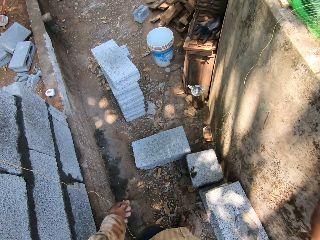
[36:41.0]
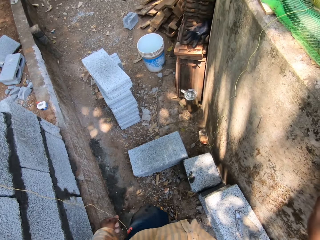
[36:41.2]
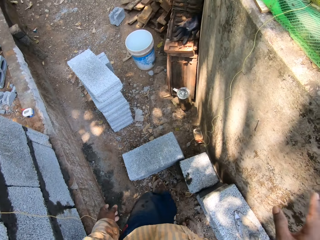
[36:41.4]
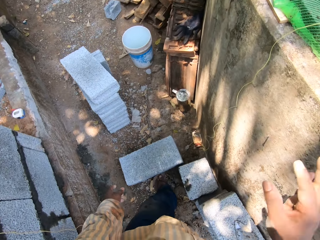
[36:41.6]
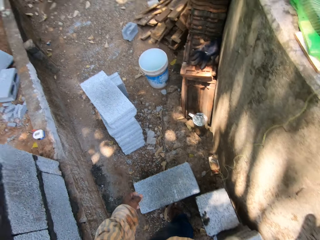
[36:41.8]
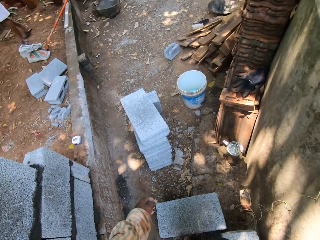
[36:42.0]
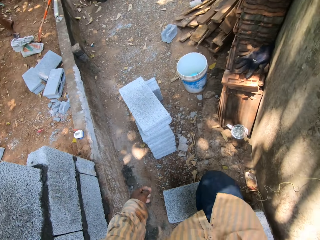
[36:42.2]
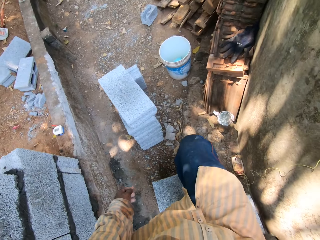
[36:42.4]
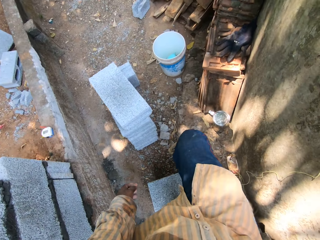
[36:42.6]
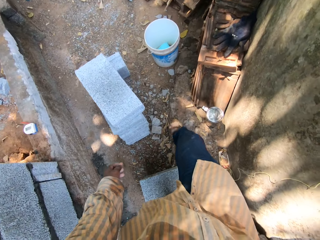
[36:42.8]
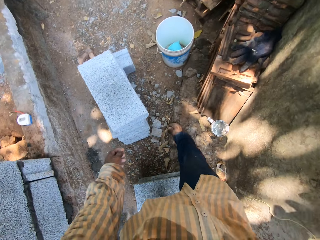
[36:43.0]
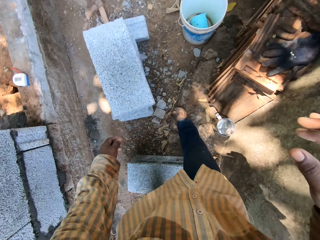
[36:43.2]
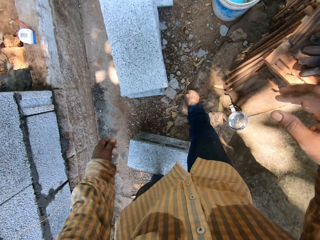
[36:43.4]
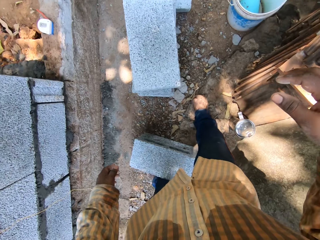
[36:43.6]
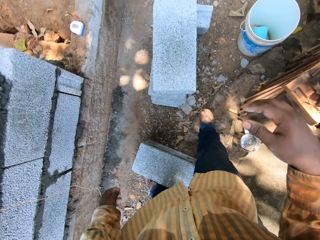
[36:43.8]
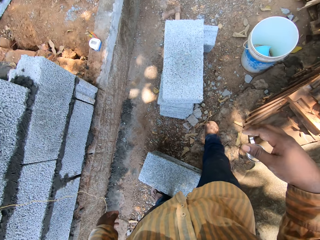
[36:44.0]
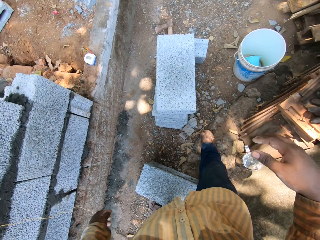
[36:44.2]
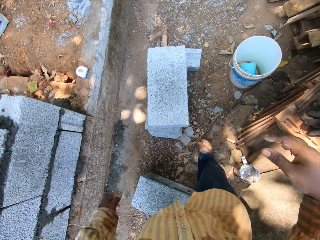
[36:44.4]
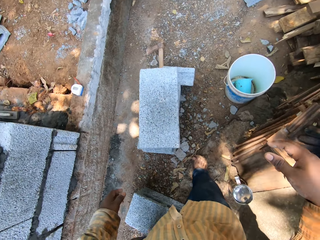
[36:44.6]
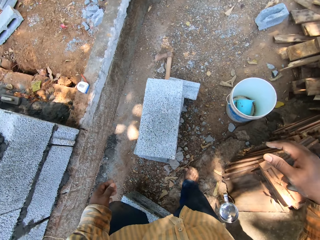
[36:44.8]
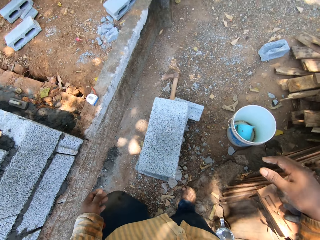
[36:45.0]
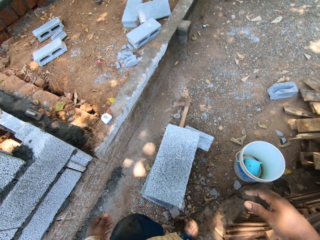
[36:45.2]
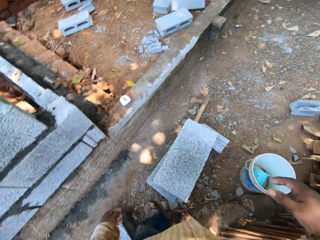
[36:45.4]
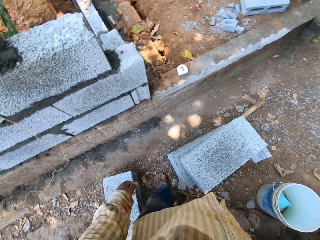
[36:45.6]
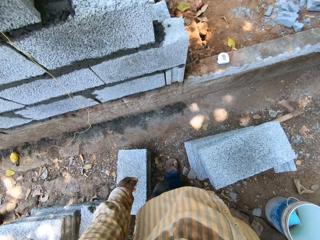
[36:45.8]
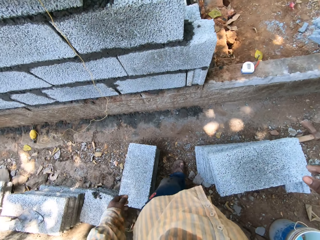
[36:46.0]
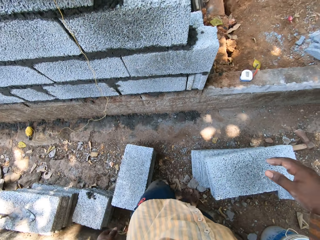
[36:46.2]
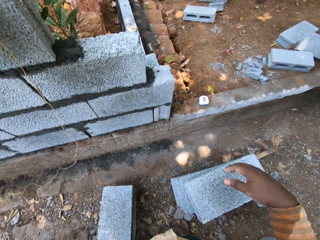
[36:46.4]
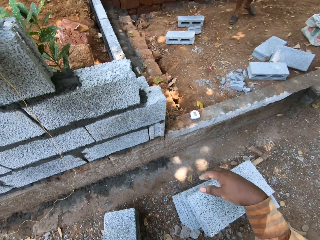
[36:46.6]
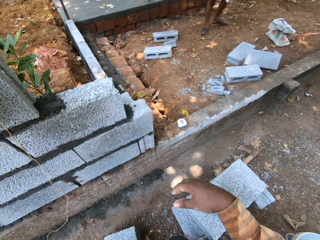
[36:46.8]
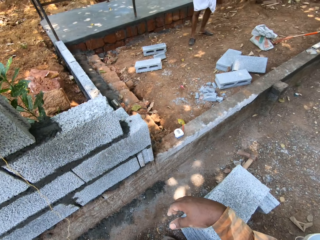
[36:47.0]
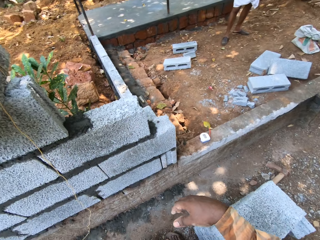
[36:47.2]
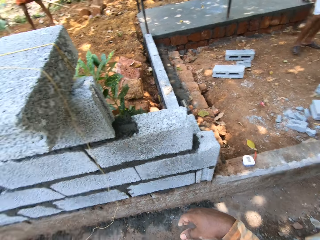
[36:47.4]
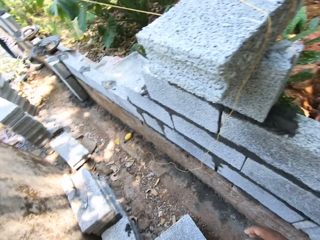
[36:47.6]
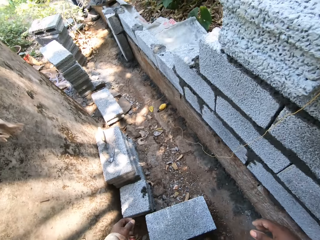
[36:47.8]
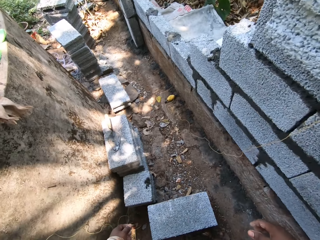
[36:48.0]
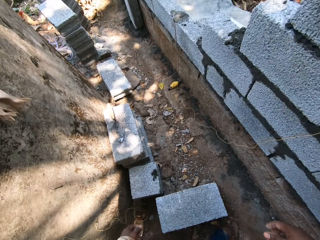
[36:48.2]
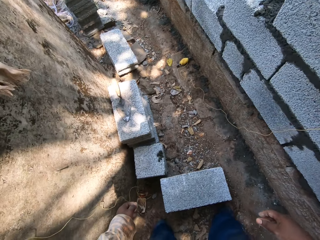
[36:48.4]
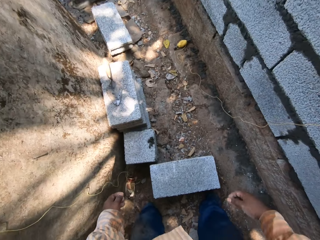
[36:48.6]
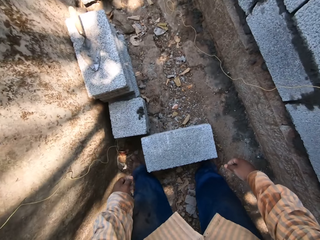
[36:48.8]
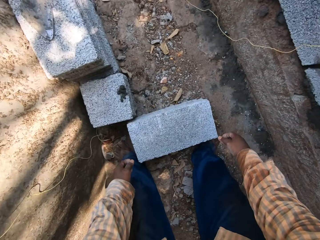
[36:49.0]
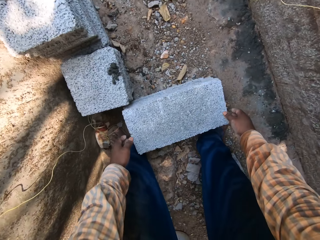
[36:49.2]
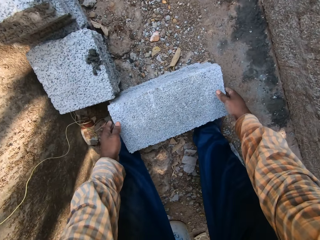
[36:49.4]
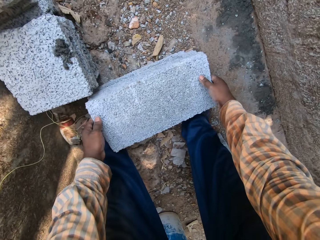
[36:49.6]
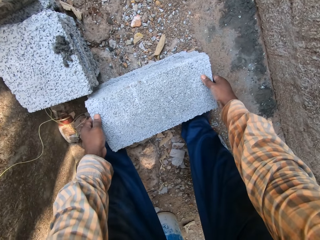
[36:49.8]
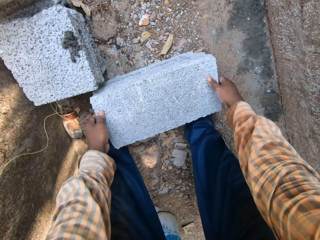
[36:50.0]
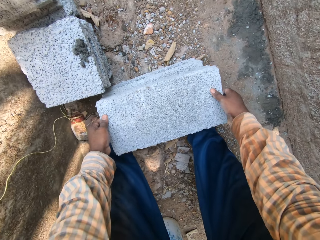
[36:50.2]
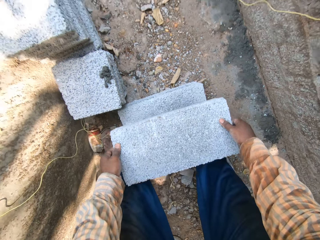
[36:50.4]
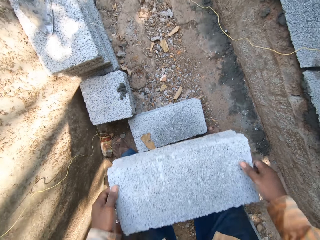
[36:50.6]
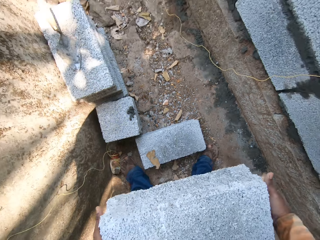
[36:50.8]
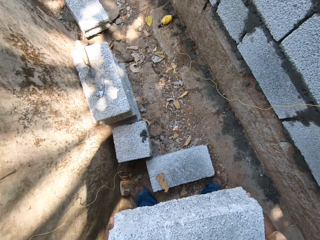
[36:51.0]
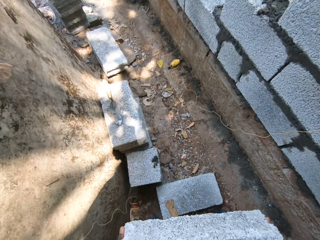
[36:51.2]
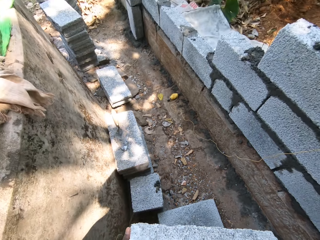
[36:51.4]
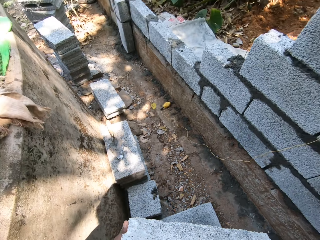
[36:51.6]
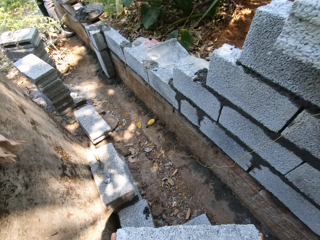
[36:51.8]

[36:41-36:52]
A man digs the ground with a hoe in his hands. The camera wearer picks a cement block from a cement block with both hands.

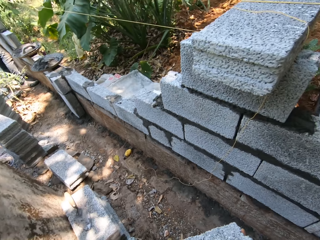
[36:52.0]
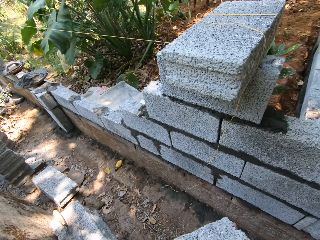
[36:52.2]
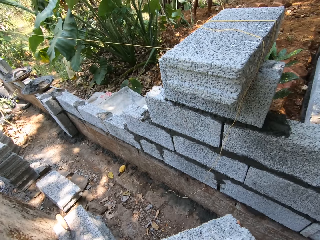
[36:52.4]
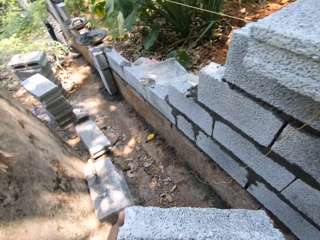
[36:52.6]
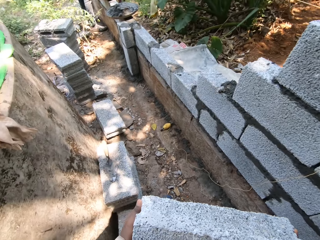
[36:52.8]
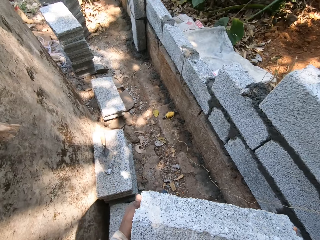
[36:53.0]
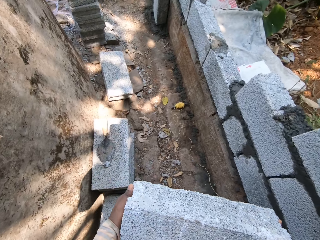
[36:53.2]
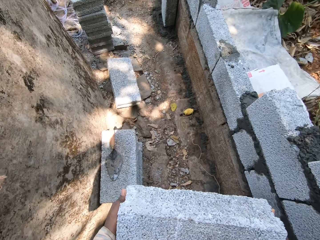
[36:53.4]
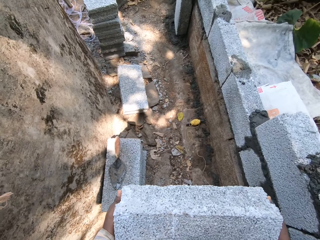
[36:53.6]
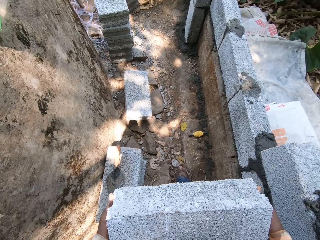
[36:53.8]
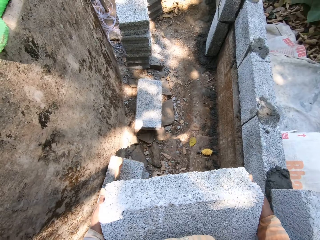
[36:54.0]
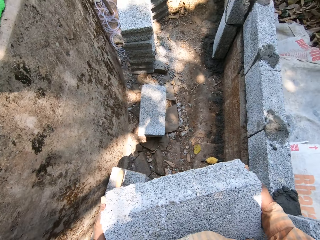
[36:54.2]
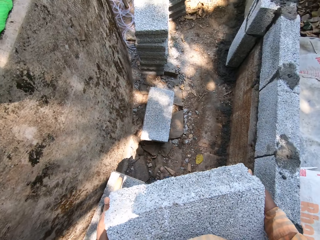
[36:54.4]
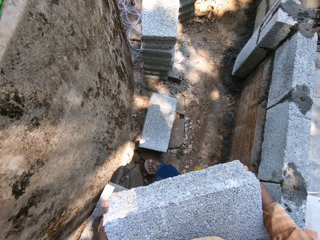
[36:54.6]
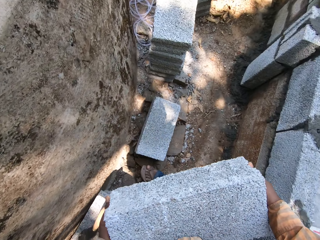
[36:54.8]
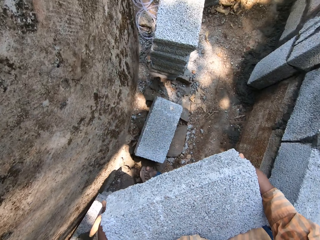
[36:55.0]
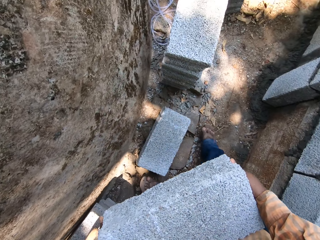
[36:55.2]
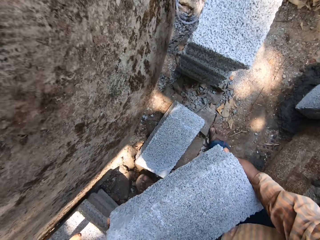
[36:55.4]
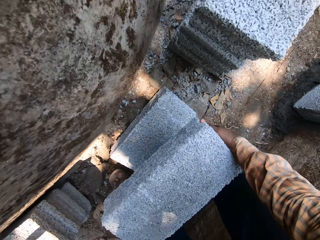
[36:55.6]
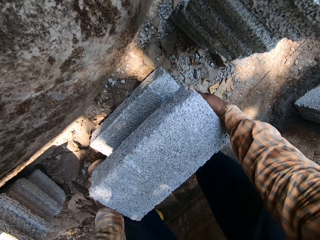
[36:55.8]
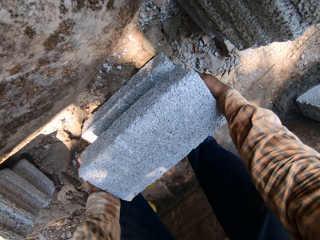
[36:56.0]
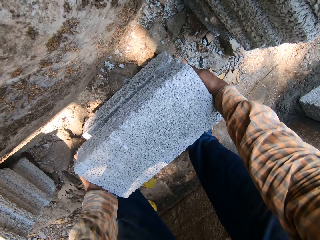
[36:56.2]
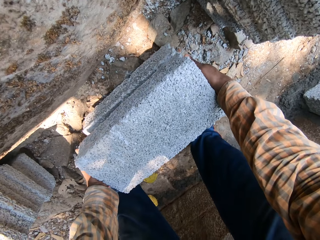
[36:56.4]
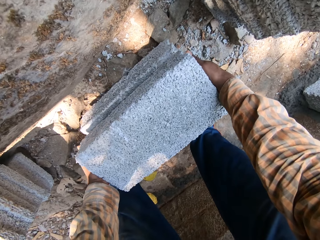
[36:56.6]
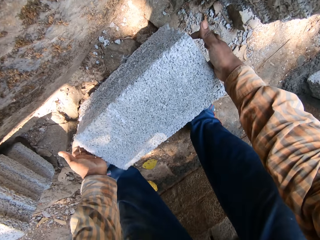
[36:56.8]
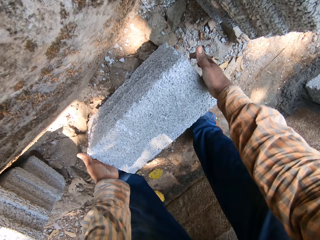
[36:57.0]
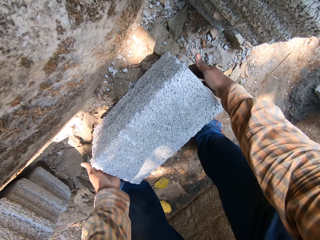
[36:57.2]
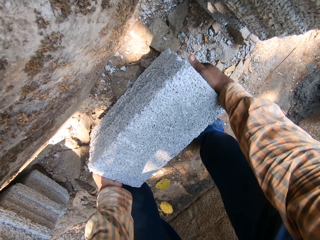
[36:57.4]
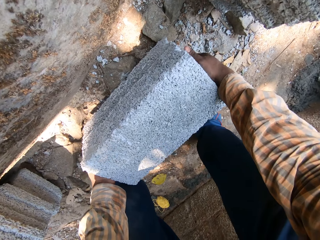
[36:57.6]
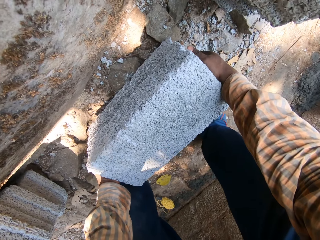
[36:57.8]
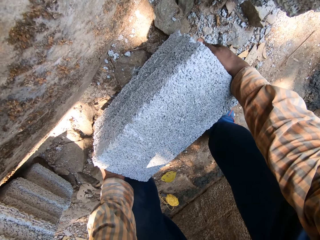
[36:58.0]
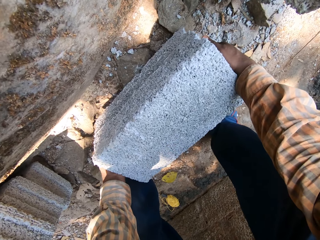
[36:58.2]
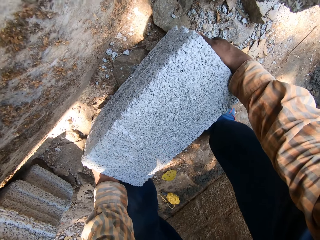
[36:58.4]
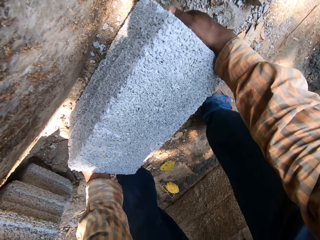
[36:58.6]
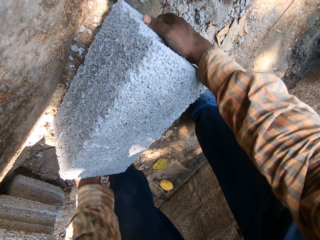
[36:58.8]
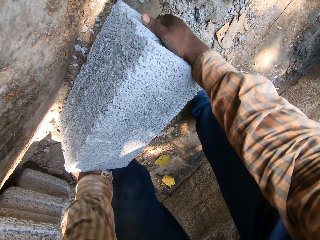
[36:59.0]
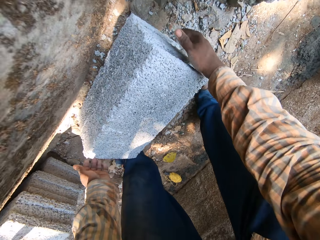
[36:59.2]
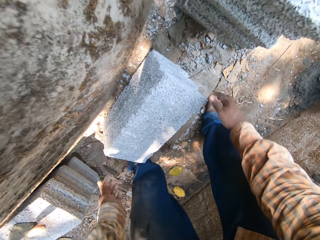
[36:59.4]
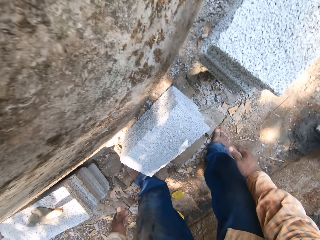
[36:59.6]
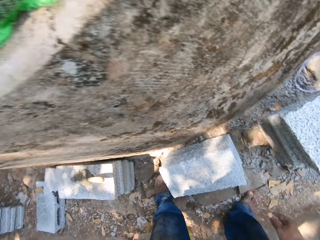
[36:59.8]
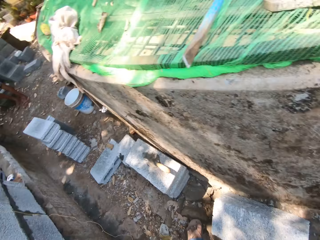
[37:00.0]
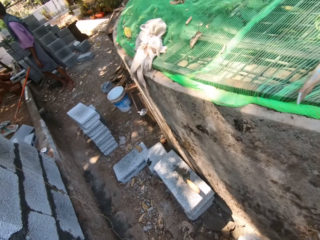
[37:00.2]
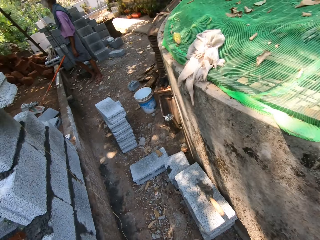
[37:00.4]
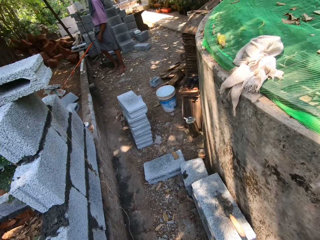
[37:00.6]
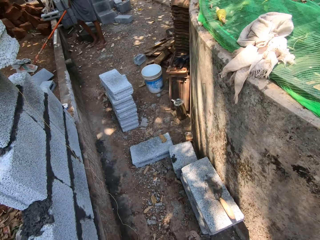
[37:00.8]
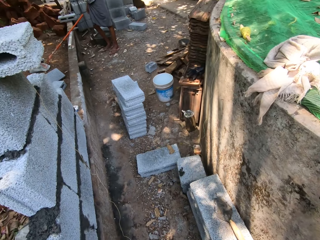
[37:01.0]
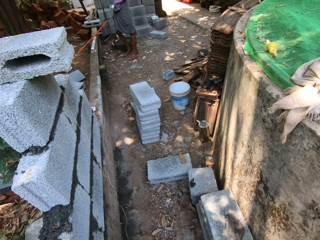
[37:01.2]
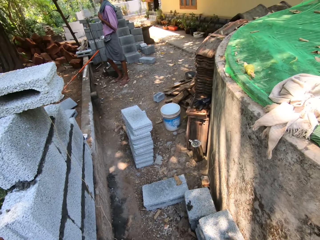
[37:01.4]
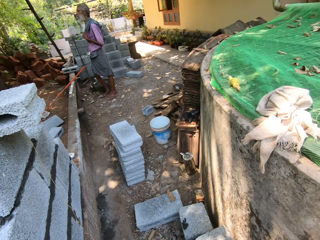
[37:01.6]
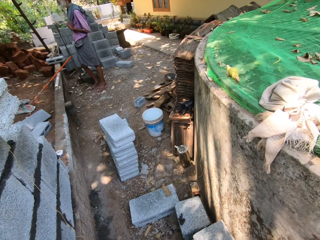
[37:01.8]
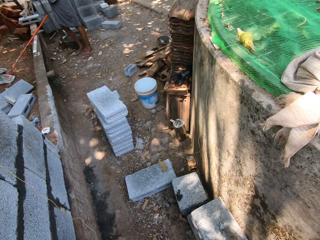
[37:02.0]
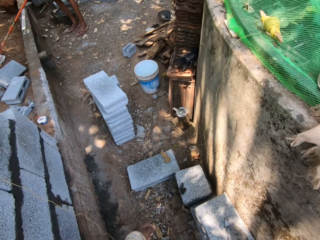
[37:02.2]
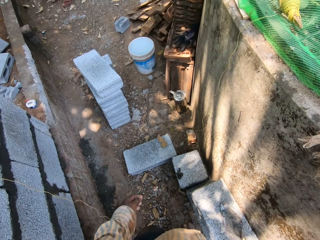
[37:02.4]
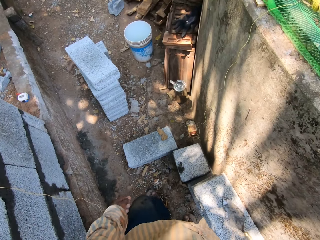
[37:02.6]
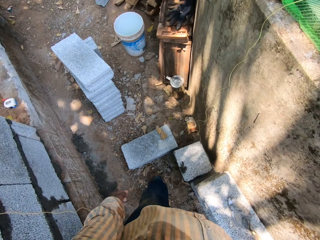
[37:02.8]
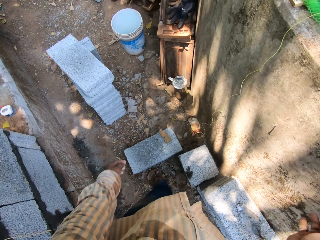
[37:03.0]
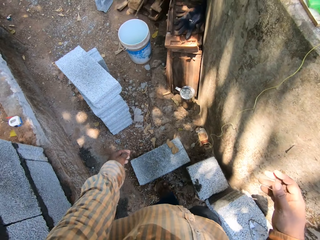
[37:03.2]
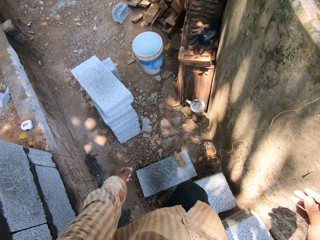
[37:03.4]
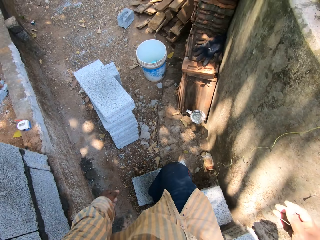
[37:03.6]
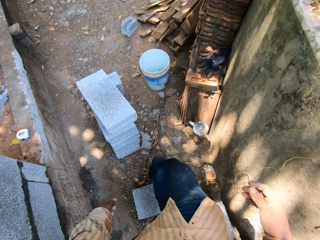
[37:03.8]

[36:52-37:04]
The camera wearer walks at the construction site. They drop the cement block on the cement block with both hands. They adjust the cement block on the cement block with both hands. They walk at the construction site.
